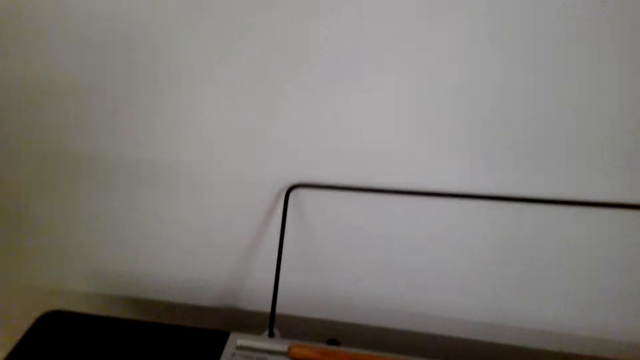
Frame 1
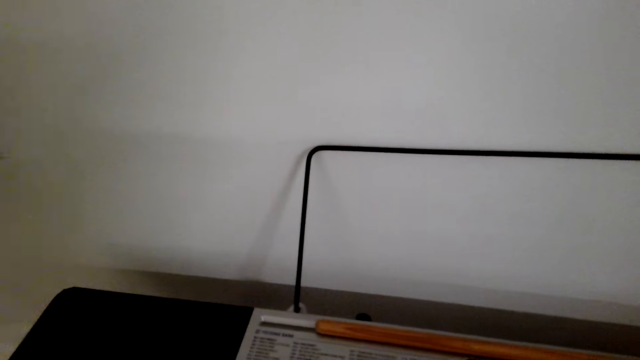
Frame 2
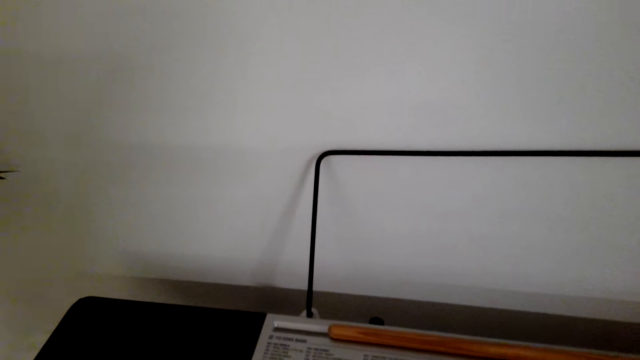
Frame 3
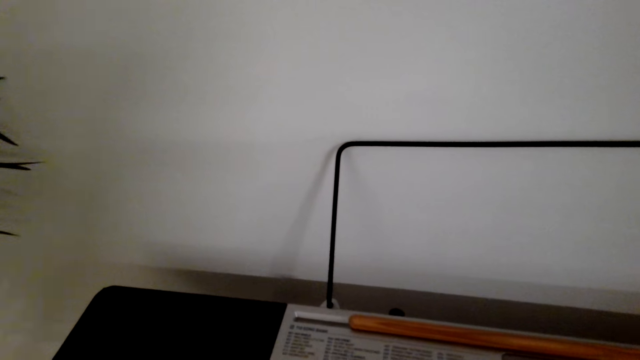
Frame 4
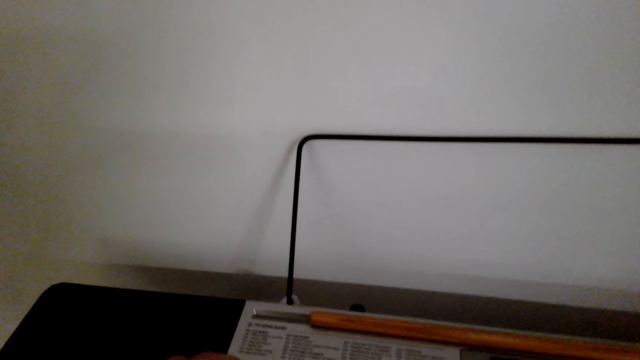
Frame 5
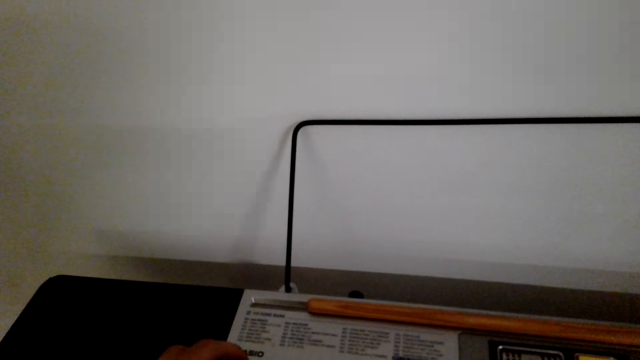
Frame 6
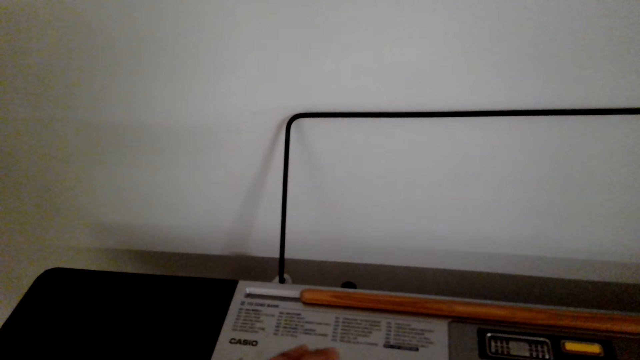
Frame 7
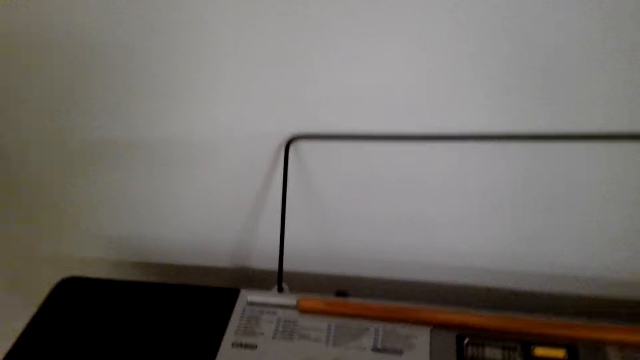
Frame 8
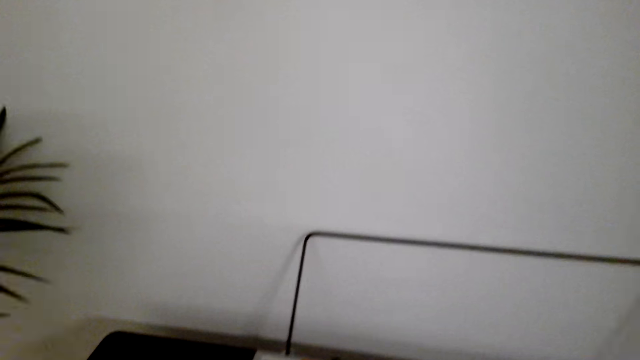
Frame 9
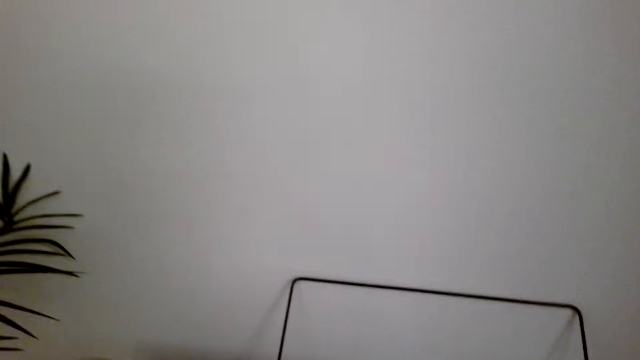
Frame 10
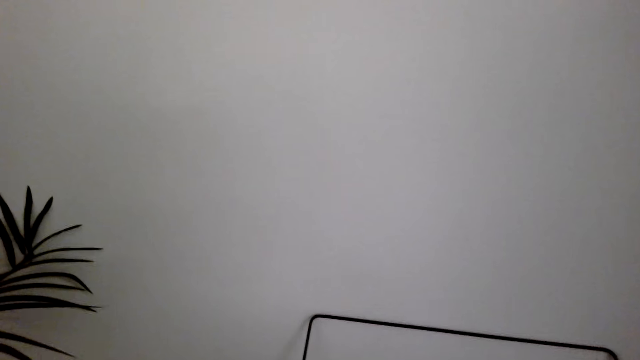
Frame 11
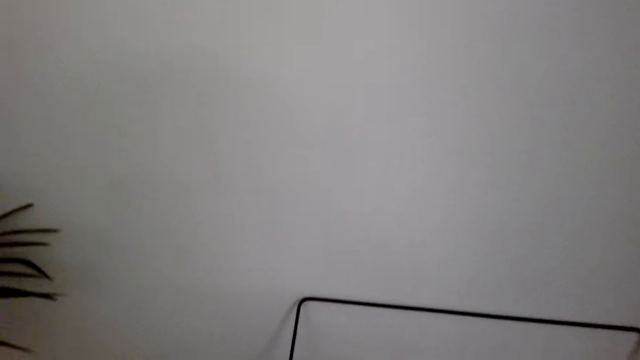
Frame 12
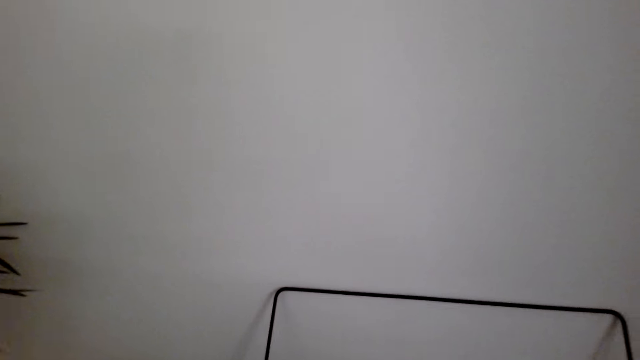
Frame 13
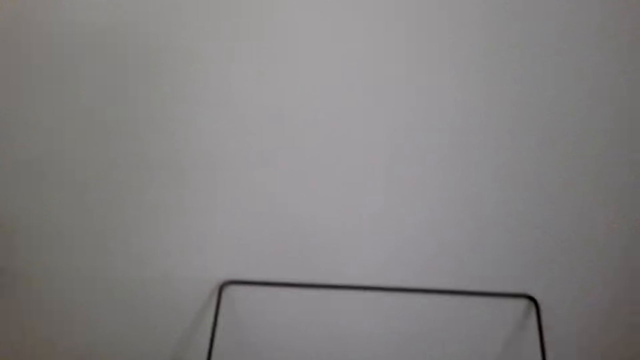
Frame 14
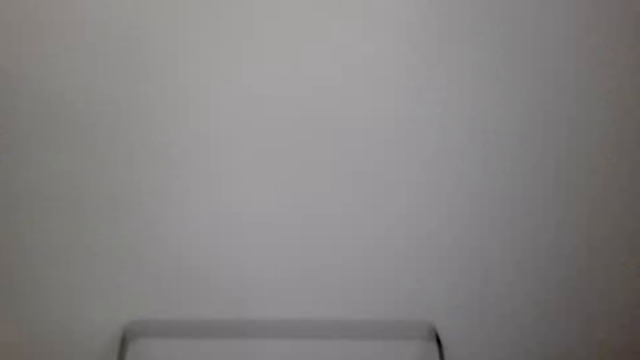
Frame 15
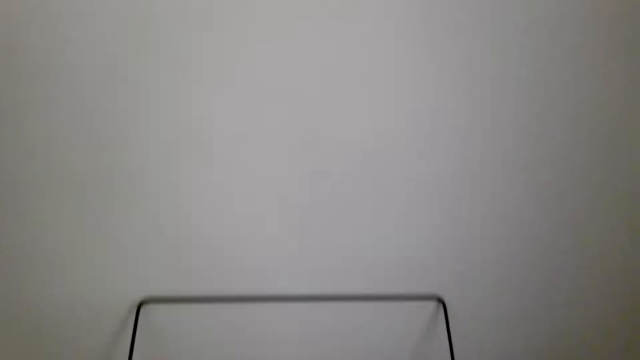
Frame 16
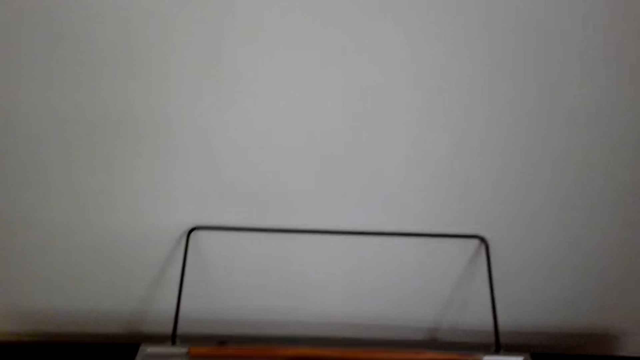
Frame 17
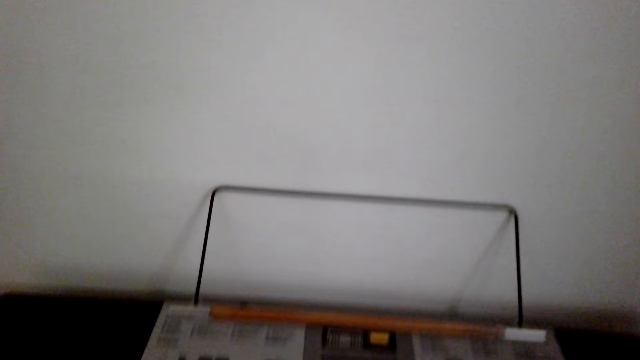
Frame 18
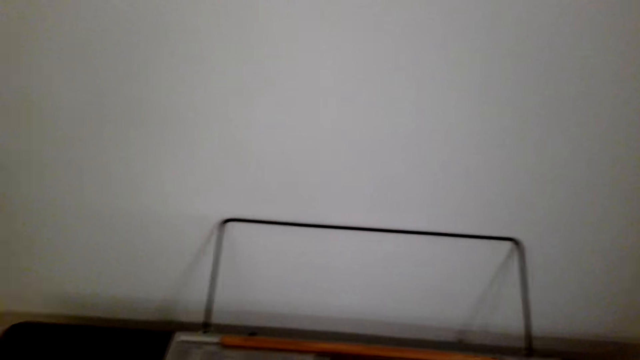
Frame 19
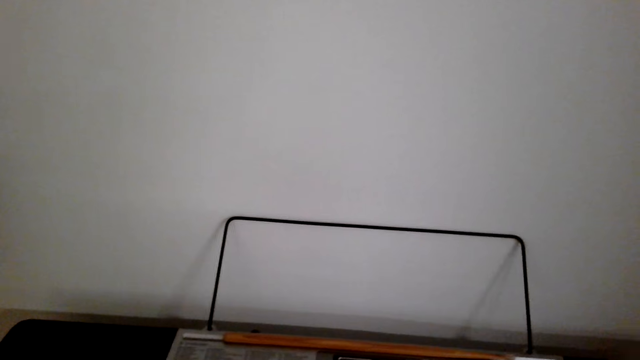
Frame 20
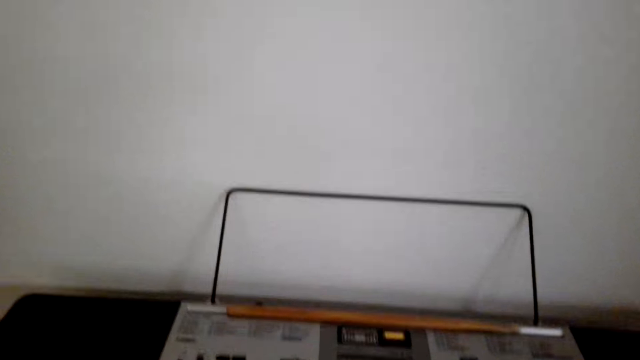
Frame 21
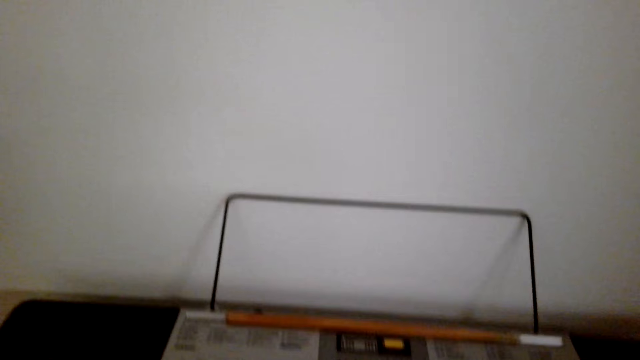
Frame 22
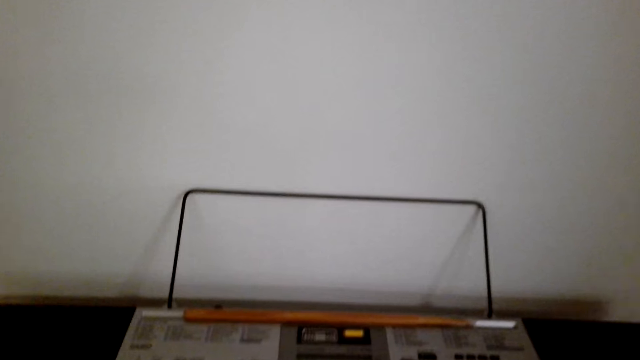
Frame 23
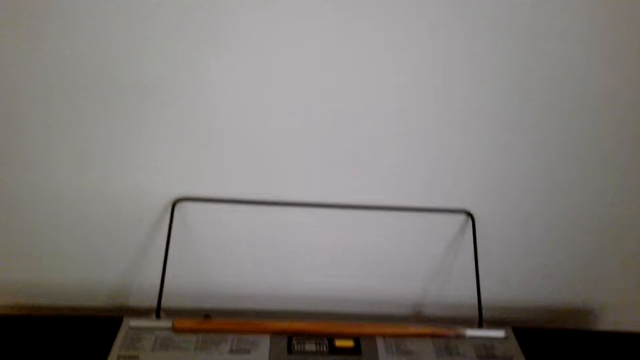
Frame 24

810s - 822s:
The camera wearer looks around the house. They press piano buttons. They play the piano.

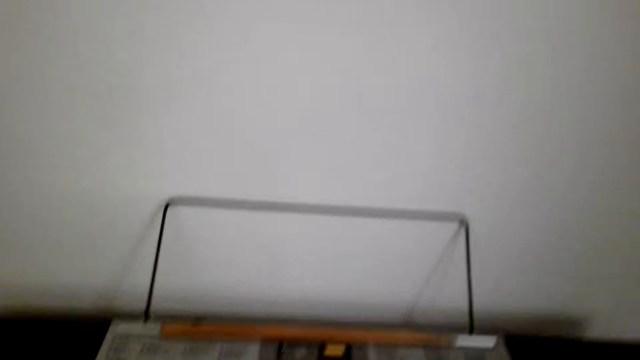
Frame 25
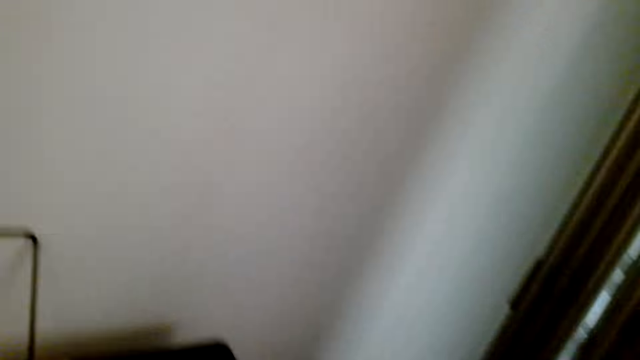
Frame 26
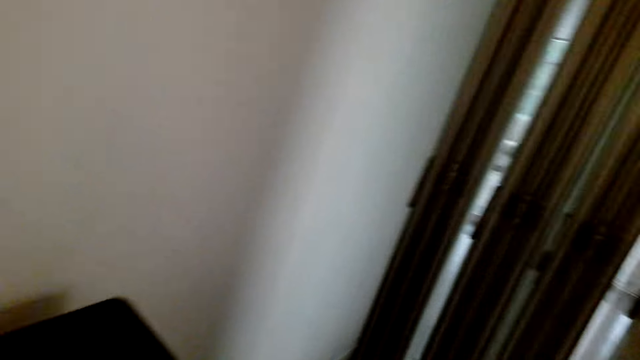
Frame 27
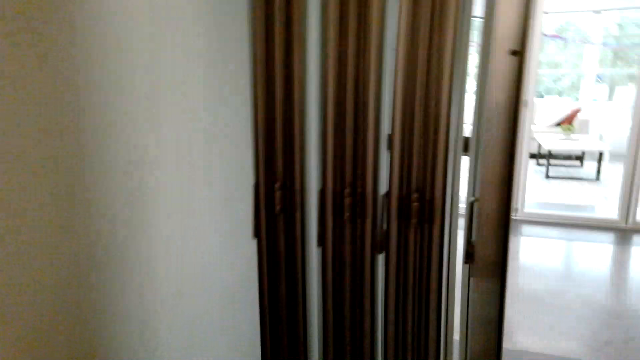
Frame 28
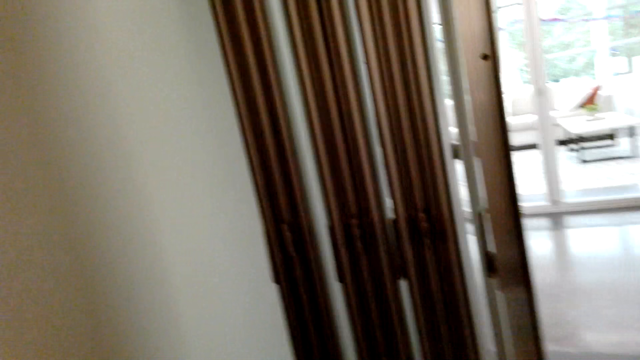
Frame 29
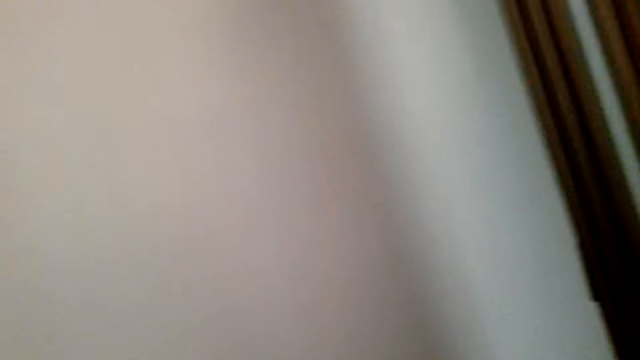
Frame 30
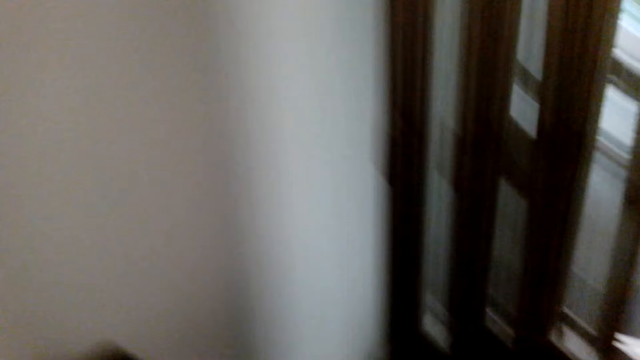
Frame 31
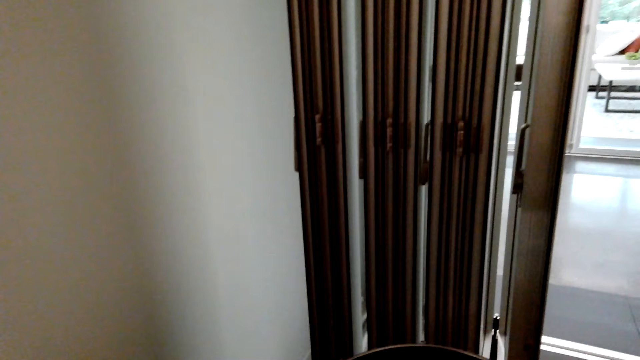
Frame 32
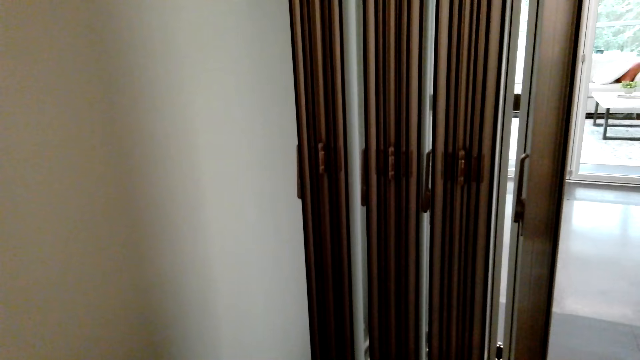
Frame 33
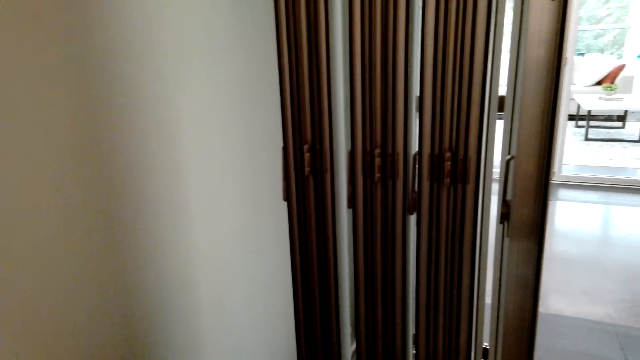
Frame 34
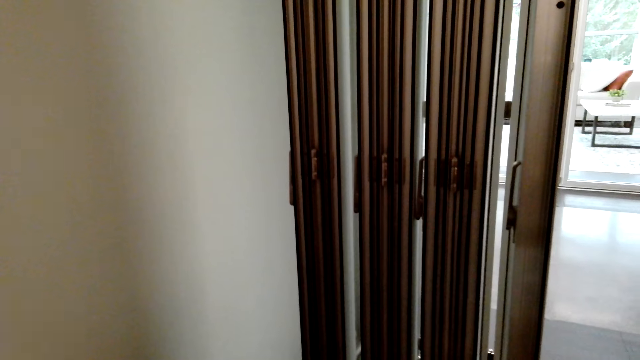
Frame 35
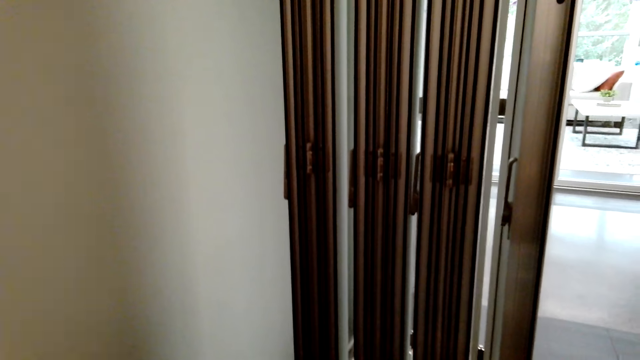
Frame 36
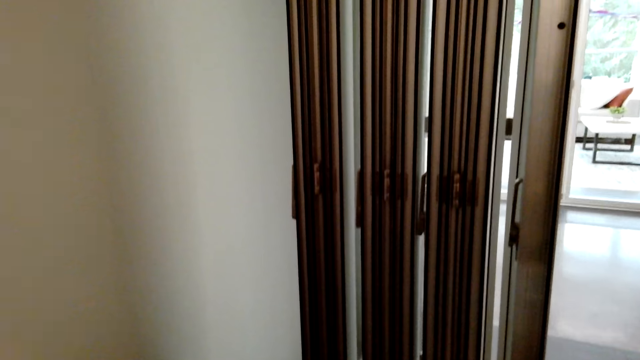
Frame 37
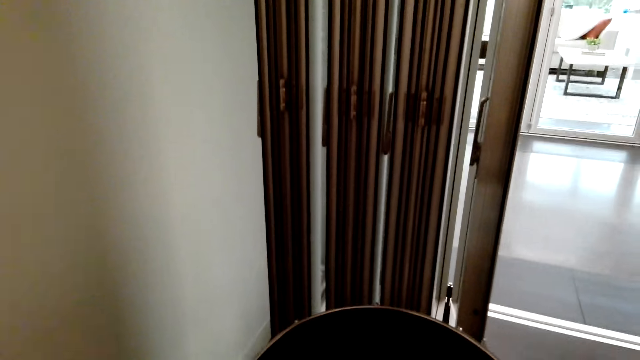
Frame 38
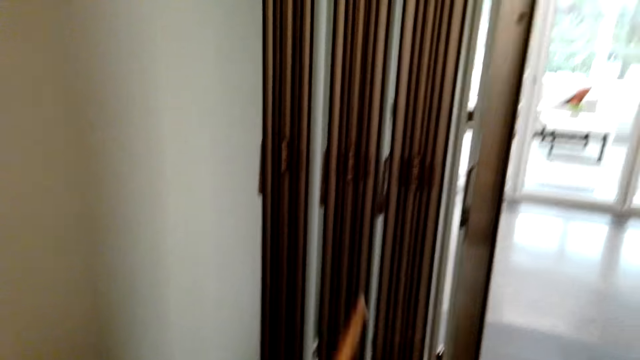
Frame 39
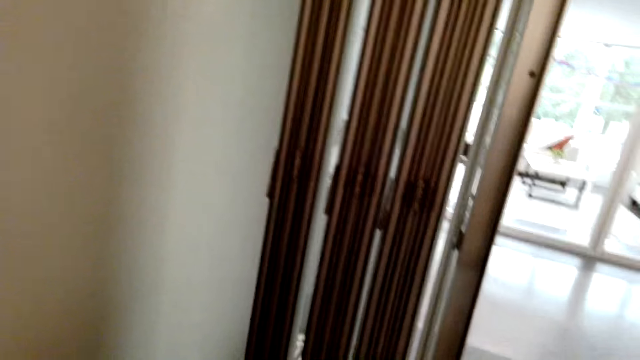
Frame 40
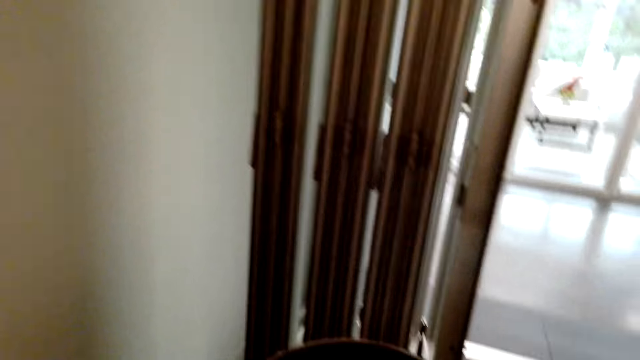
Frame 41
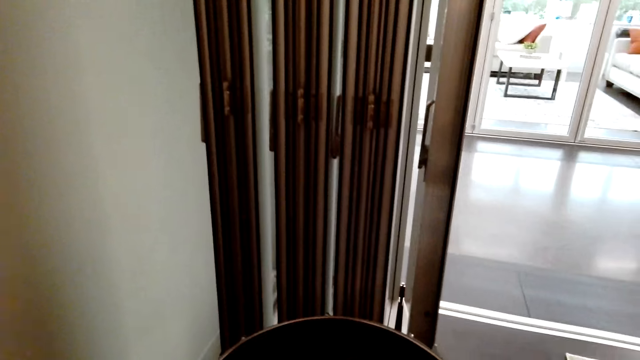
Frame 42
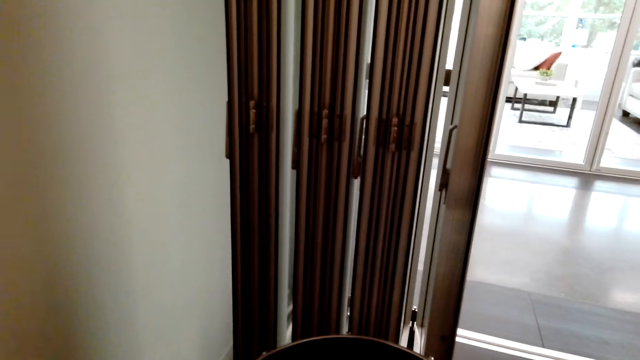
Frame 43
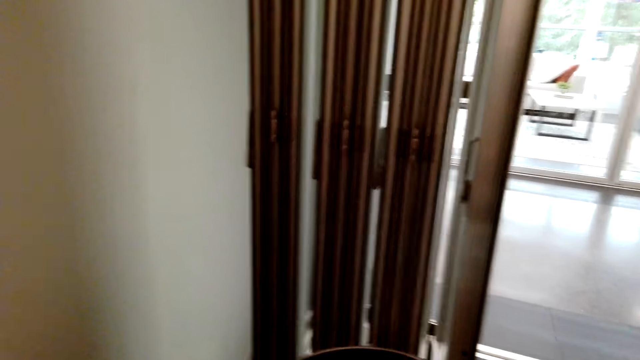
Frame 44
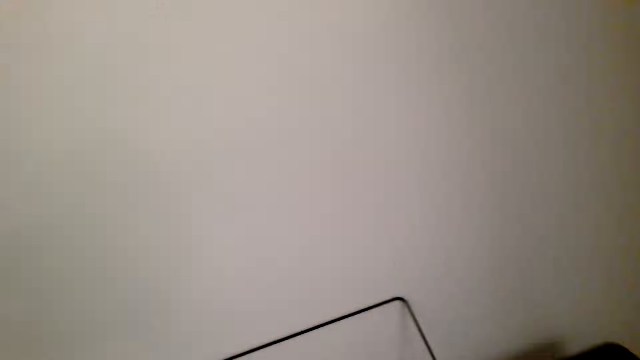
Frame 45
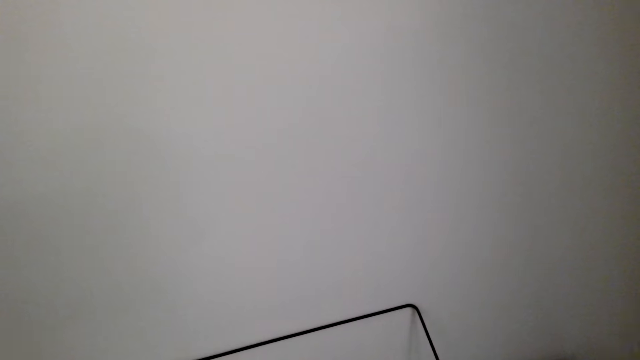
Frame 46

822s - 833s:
The camera wearer looks around the house. They play the drum with the drum sticks.
